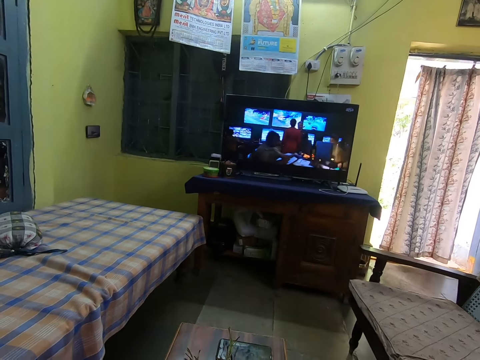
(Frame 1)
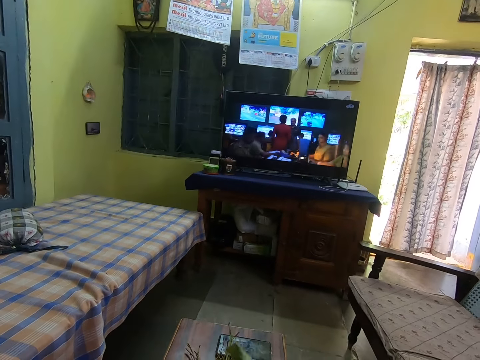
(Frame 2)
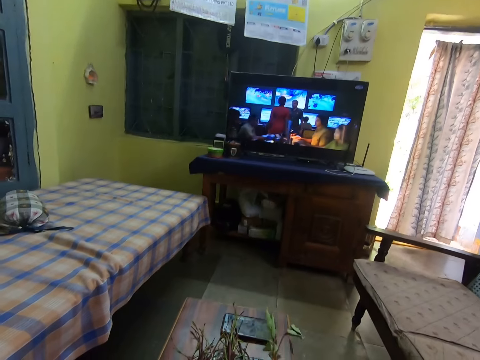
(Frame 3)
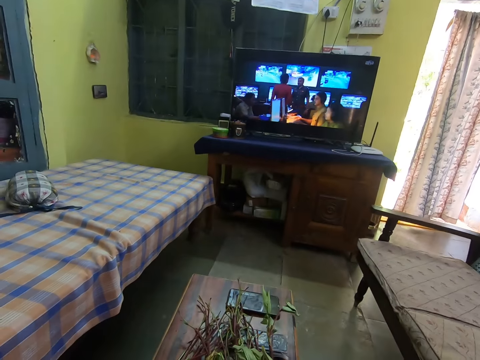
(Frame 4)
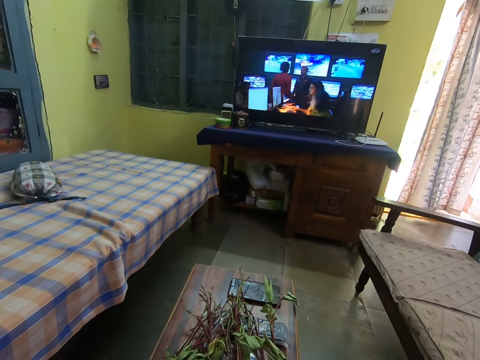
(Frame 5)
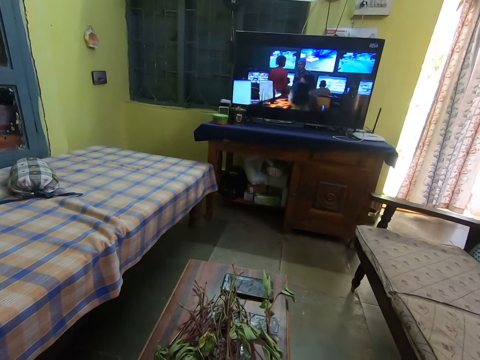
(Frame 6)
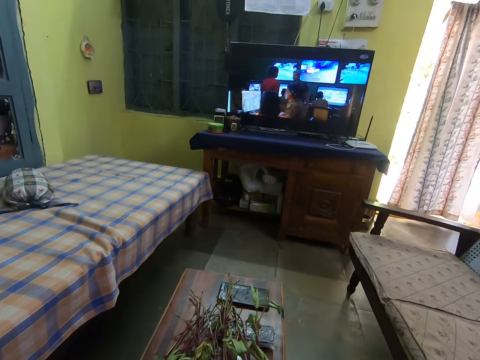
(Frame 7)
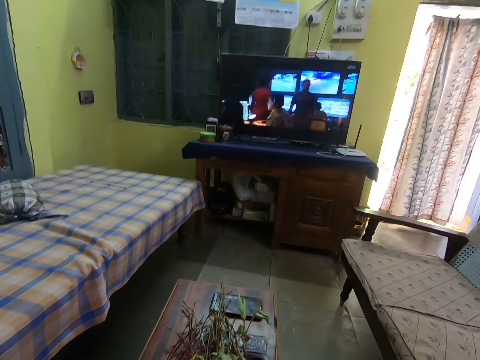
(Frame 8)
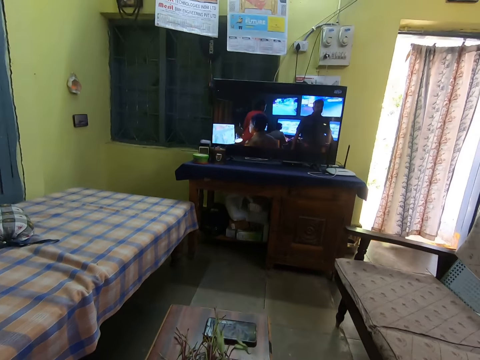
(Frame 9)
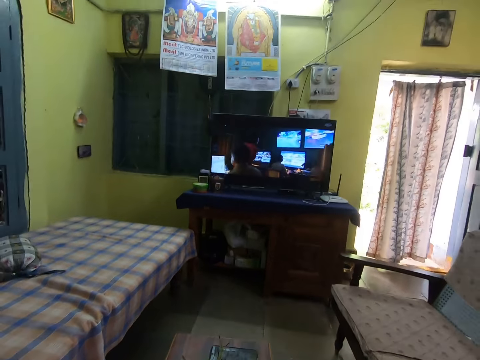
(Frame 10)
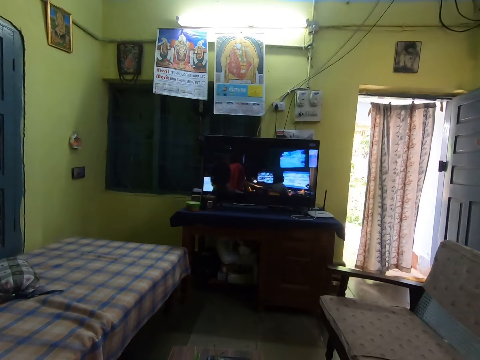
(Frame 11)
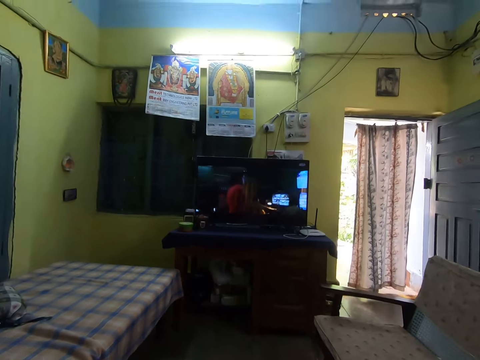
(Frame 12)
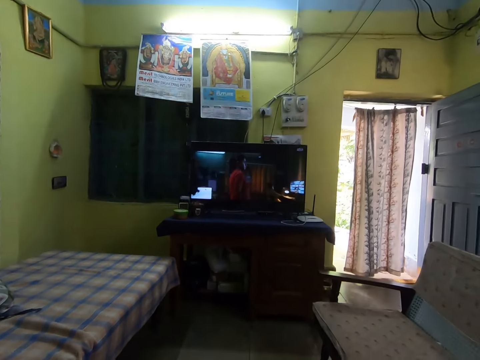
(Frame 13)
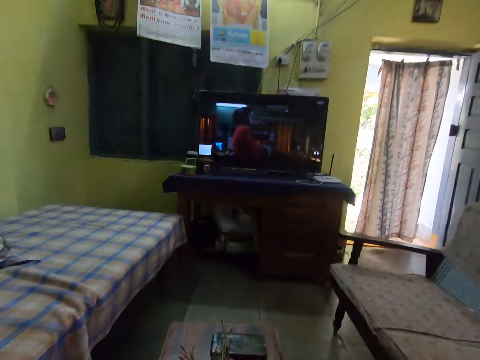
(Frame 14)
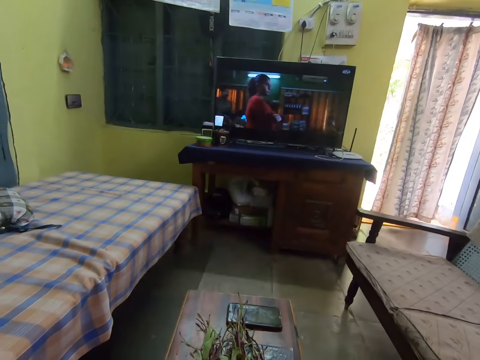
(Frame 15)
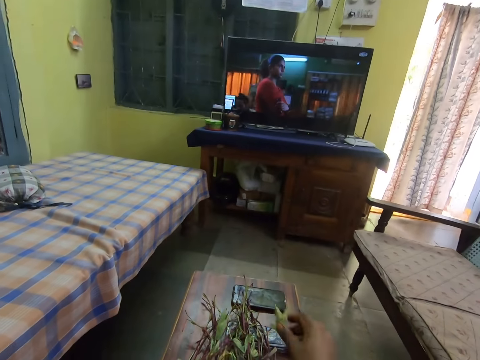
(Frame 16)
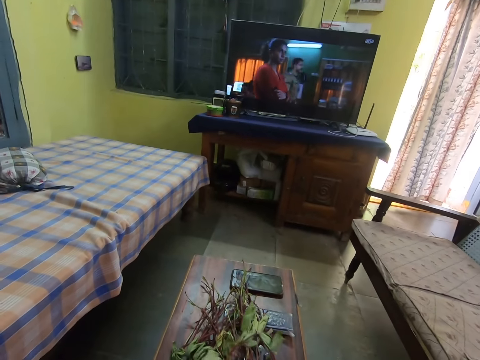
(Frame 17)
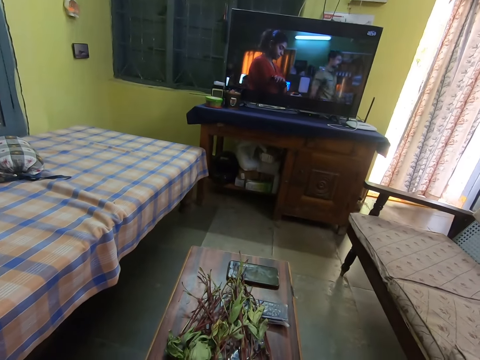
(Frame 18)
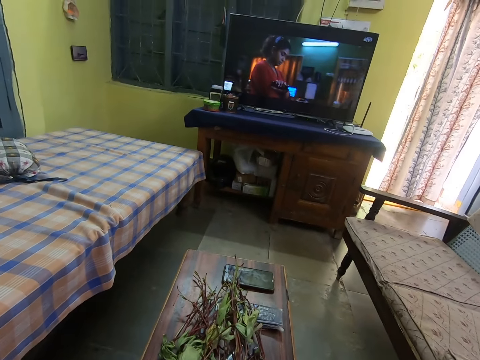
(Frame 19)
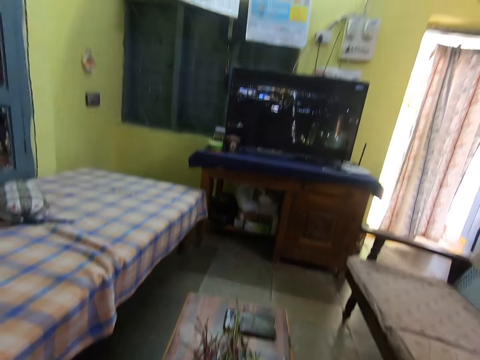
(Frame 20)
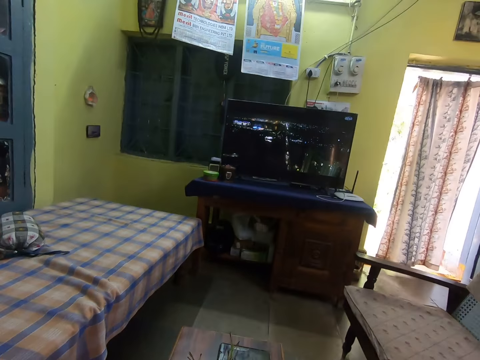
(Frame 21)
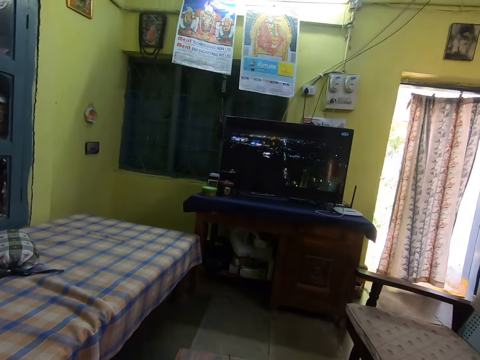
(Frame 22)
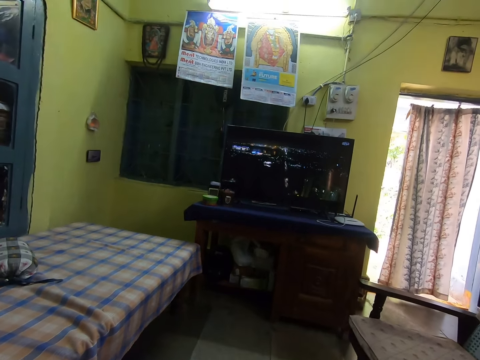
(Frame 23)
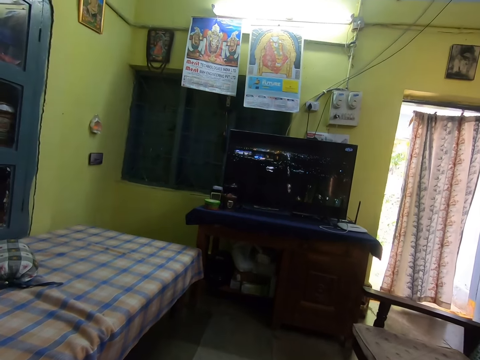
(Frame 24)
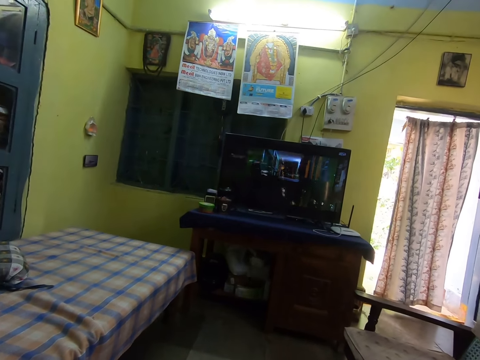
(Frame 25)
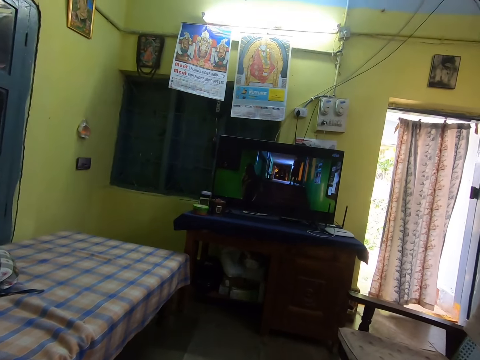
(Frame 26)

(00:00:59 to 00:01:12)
The camera wearer adjusts khat plants. She picks some vegetables from the table with her right hand. She throws some khat plant leaves on the table with her right hand.

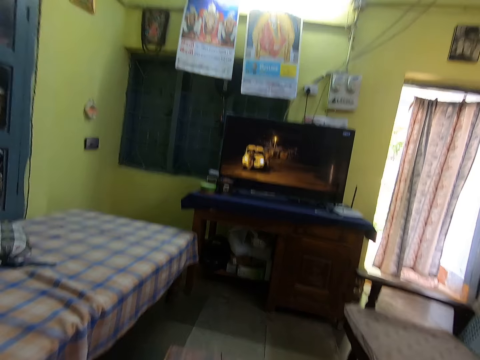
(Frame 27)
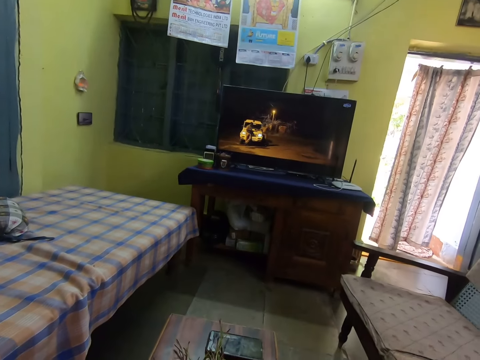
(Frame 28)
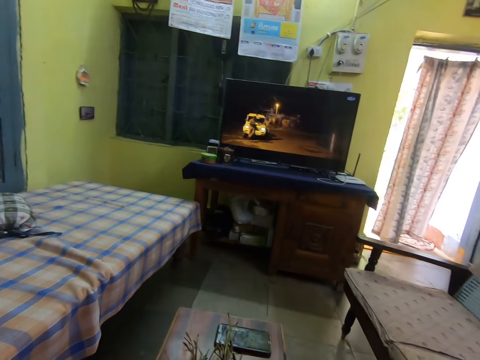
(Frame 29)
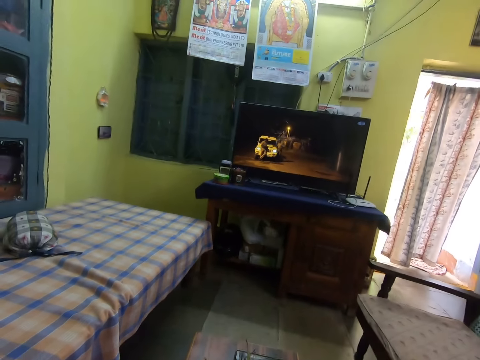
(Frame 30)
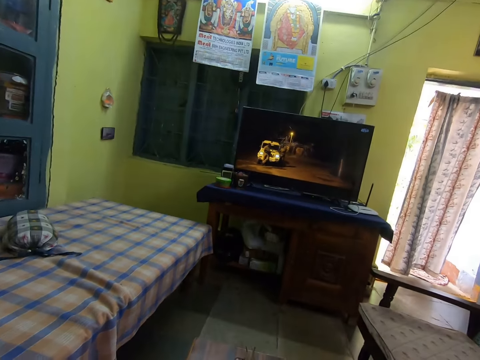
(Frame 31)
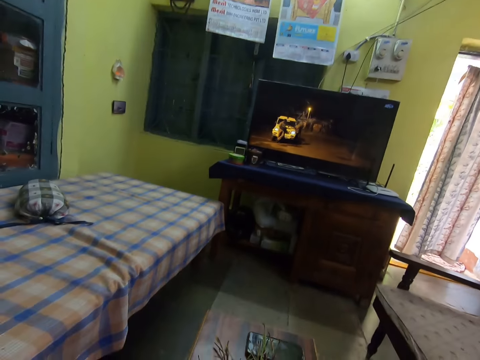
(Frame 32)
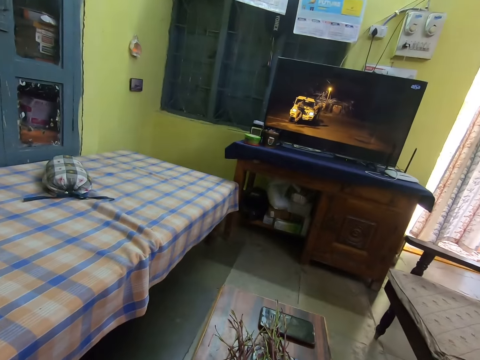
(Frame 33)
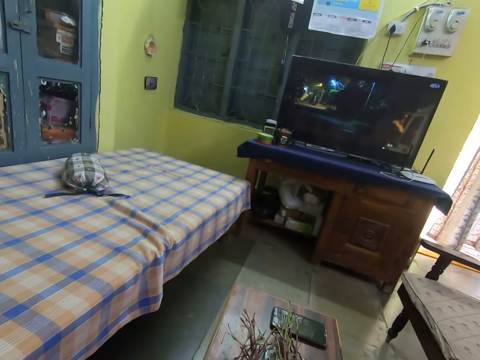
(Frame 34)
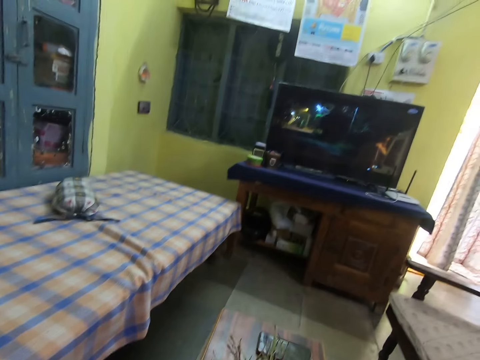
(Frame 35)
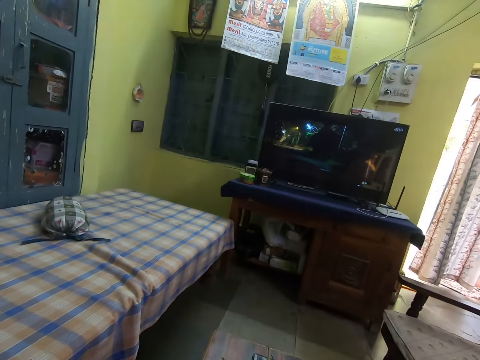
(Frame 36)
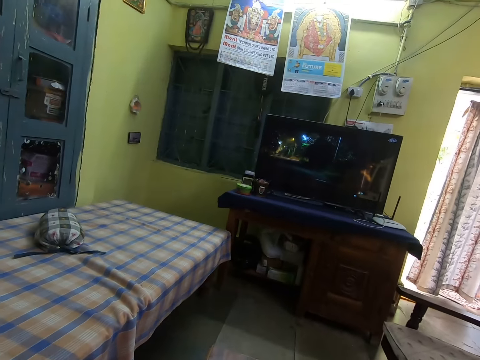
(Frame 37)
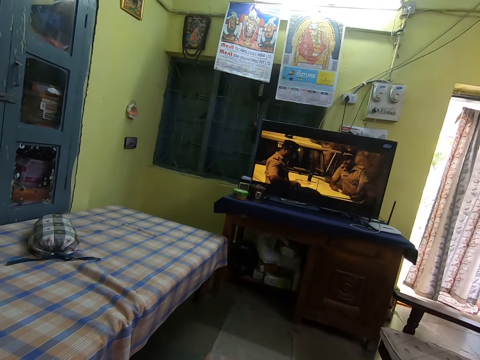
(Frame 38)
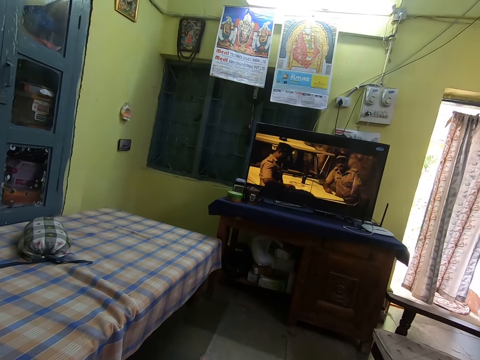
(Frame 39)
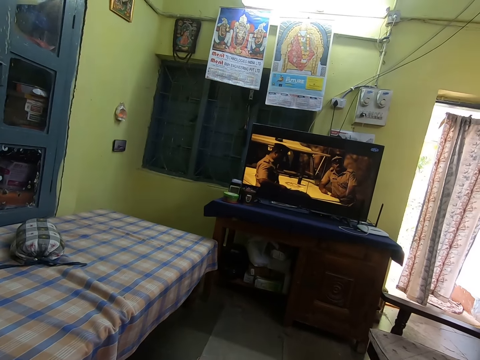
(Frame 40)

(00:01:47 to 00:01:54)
The camera wearer throws a vegetable on the table with her left hand.

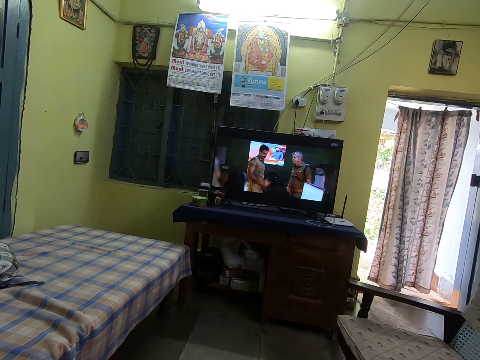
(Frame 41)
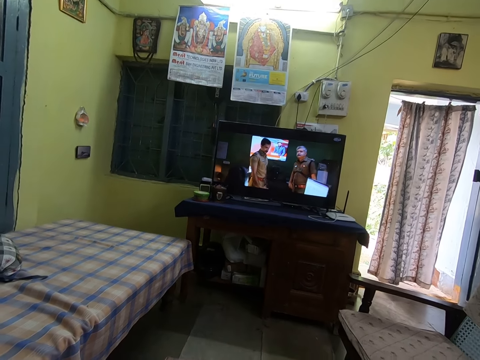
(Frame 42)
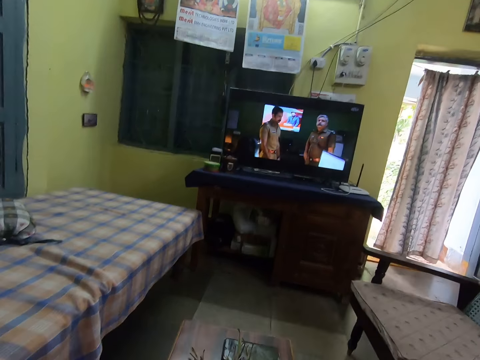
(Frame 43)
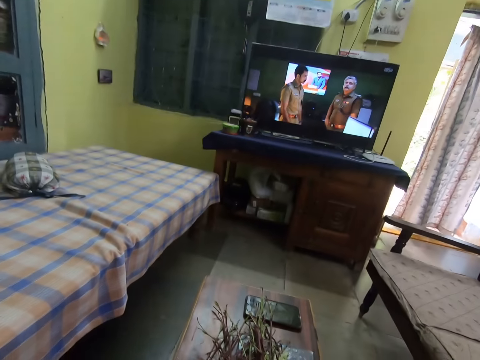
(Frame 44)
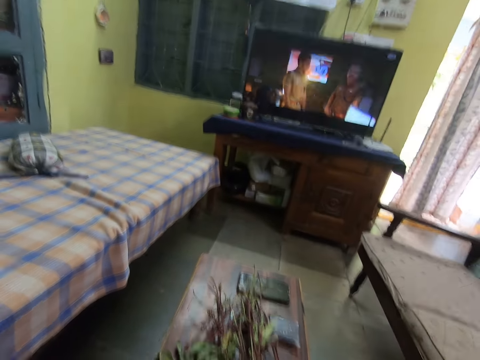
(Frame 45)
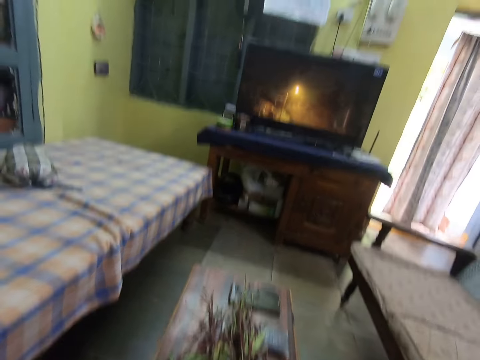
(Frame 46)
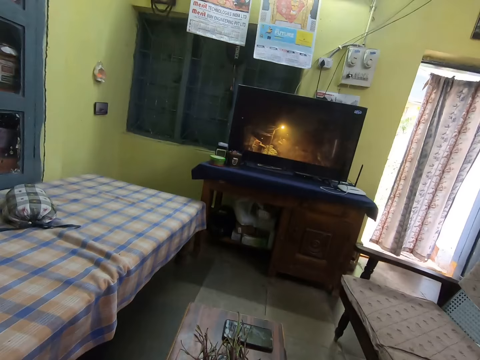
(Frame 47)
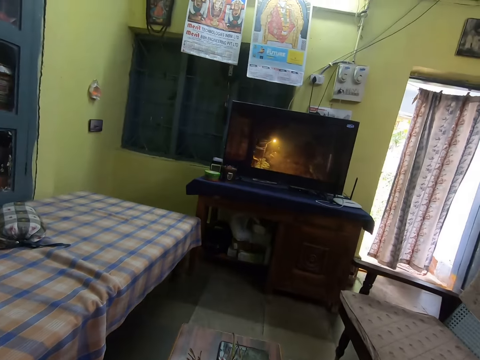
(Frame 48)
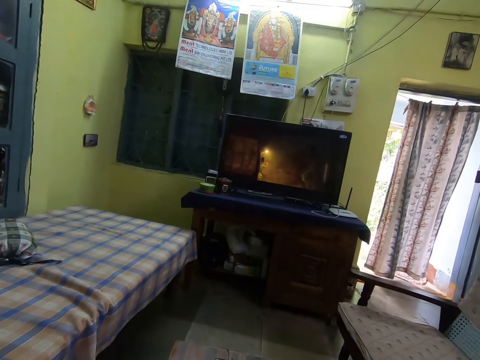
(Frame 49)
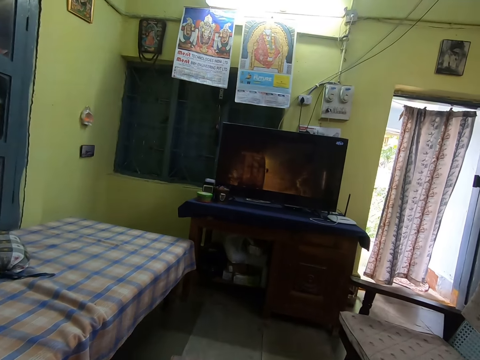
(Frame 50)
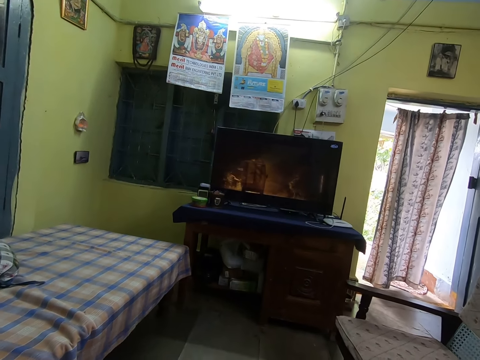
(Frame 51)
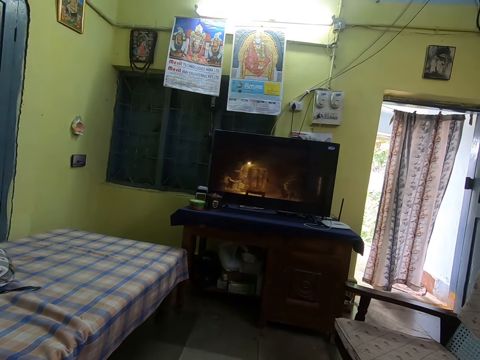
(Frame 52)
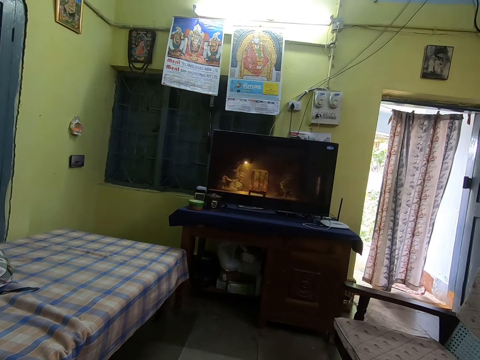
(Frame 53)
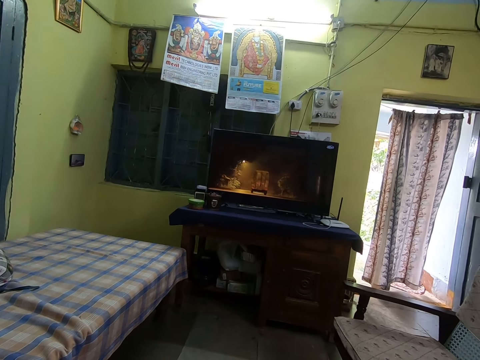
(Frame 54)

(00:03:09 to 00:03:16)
The camera wearer drops a khat plant on the table.
